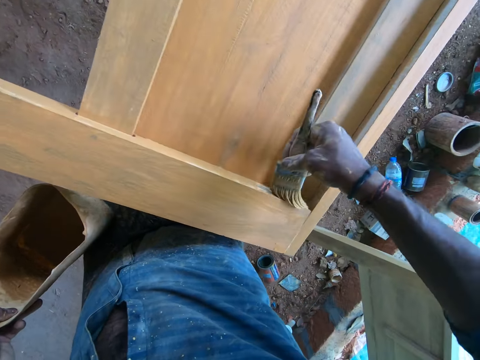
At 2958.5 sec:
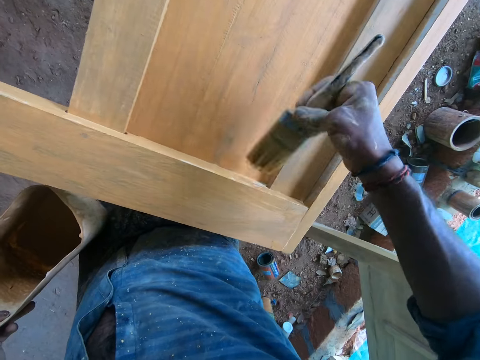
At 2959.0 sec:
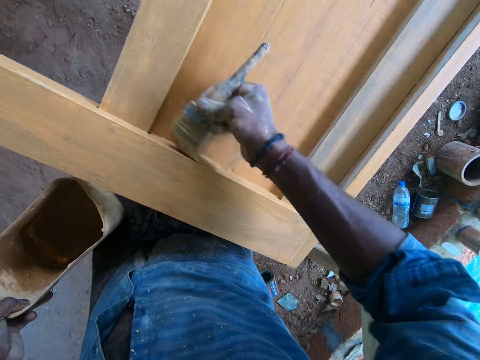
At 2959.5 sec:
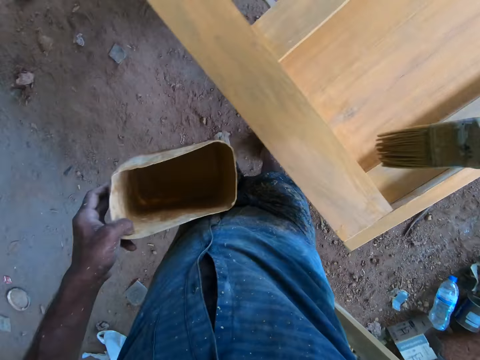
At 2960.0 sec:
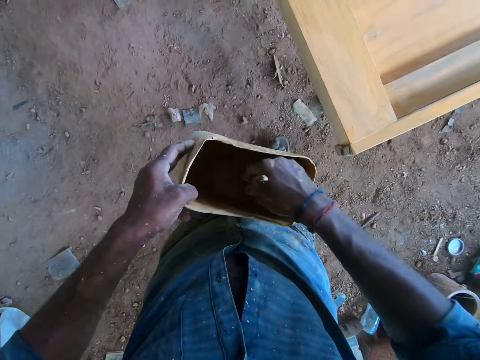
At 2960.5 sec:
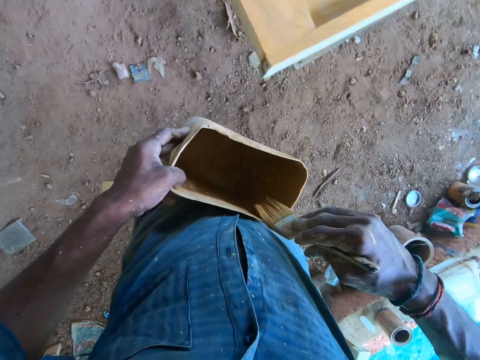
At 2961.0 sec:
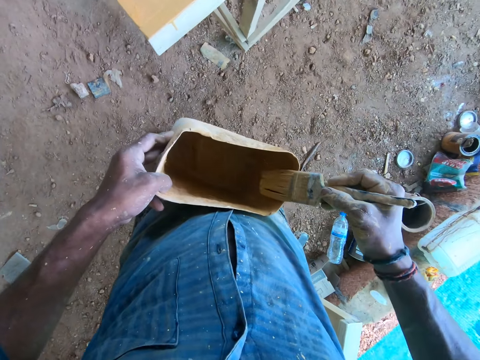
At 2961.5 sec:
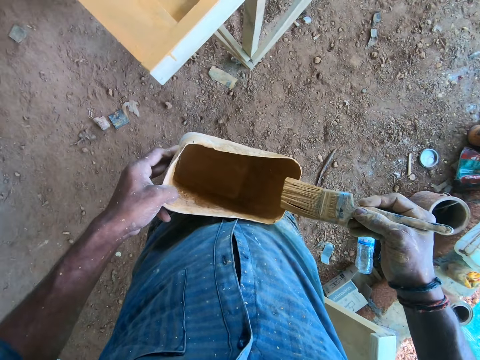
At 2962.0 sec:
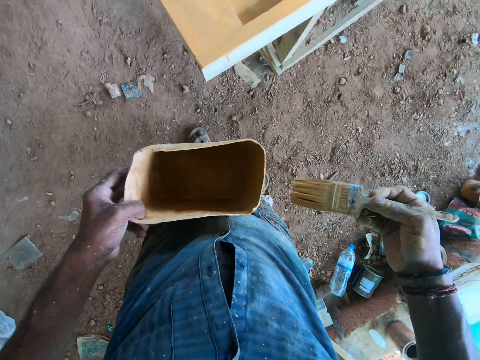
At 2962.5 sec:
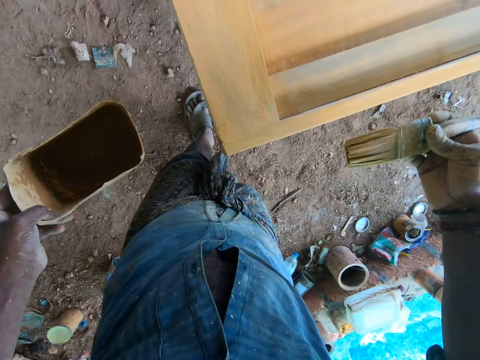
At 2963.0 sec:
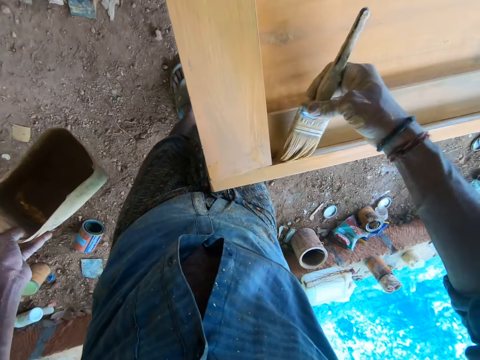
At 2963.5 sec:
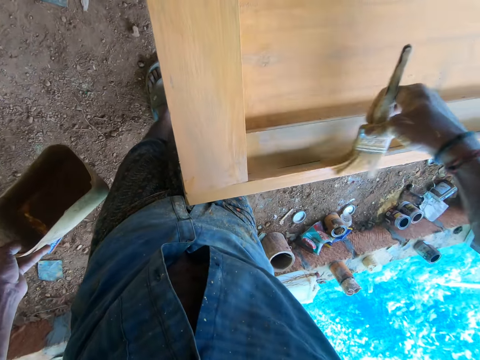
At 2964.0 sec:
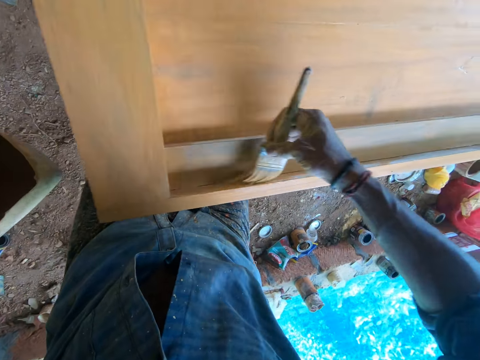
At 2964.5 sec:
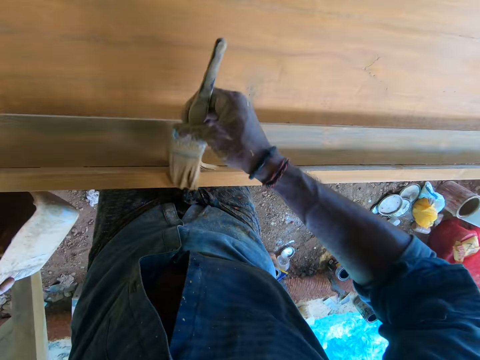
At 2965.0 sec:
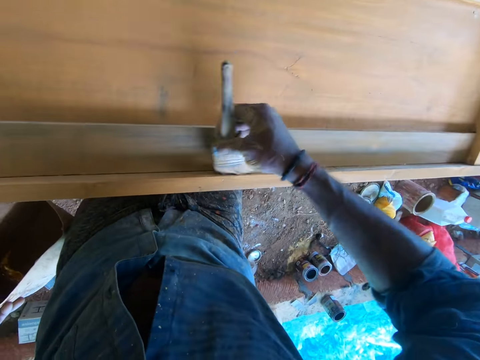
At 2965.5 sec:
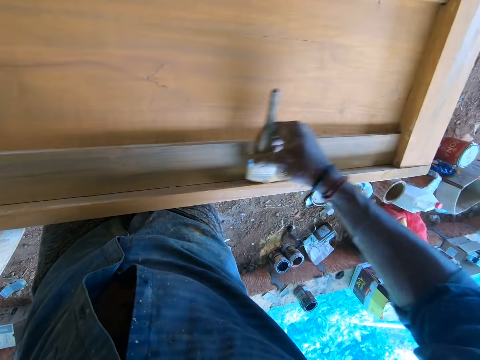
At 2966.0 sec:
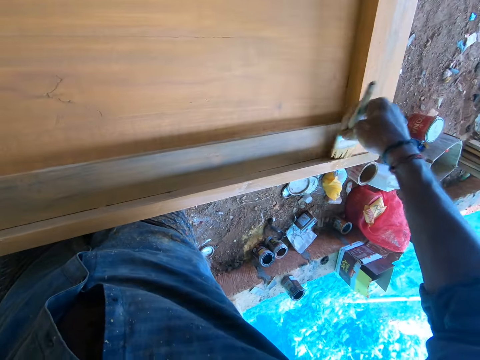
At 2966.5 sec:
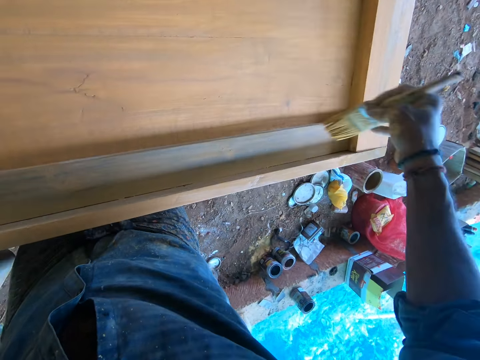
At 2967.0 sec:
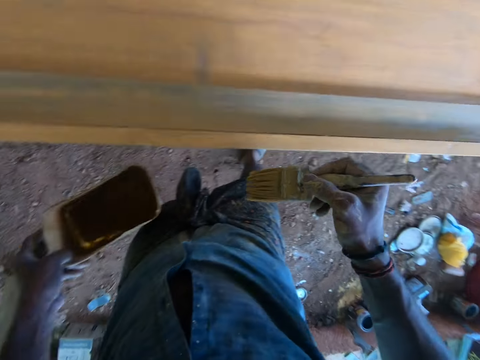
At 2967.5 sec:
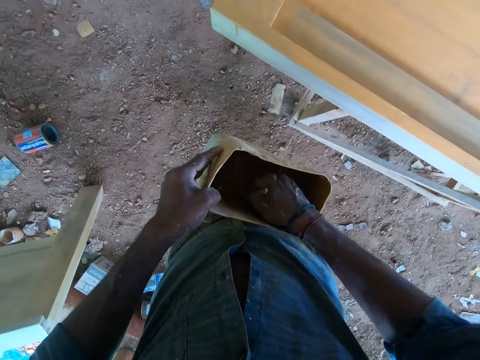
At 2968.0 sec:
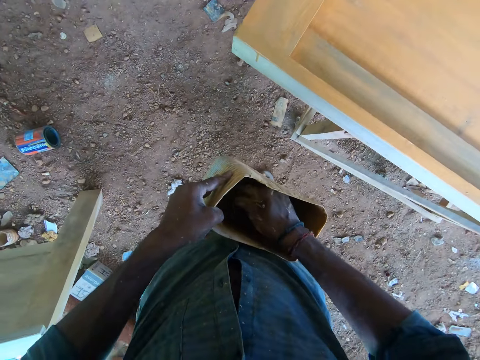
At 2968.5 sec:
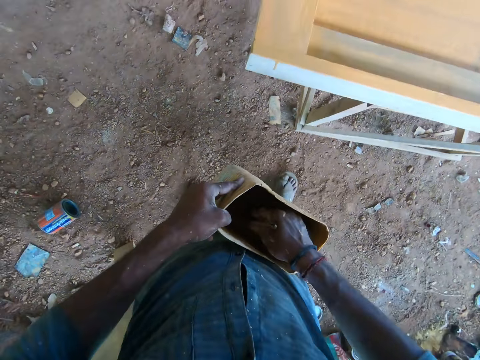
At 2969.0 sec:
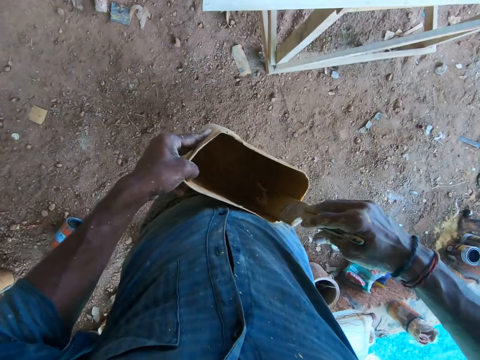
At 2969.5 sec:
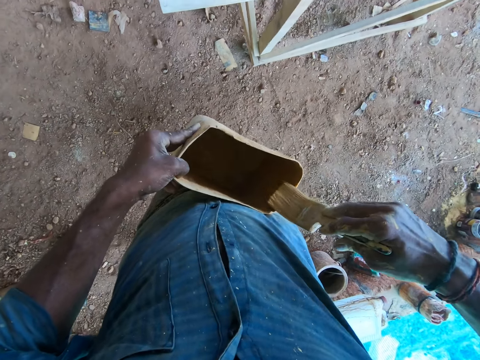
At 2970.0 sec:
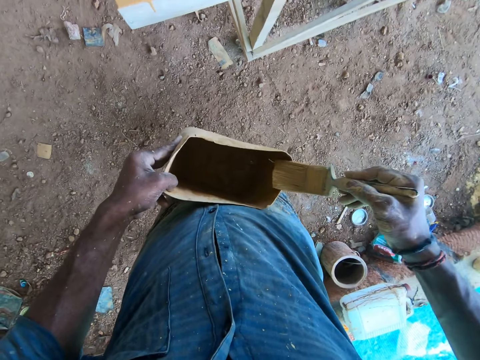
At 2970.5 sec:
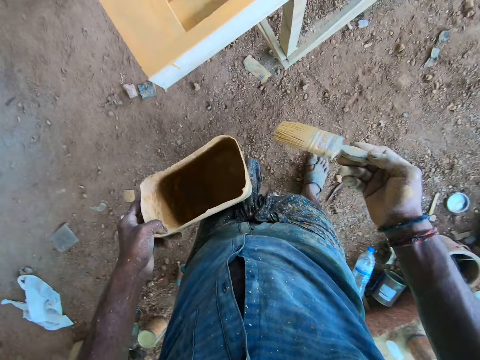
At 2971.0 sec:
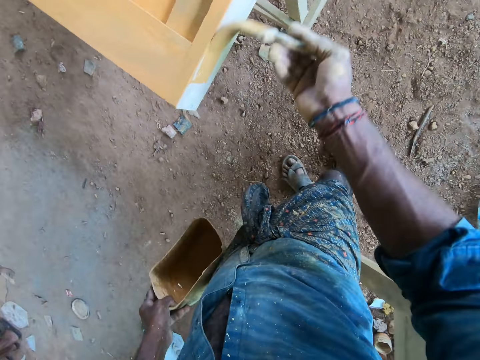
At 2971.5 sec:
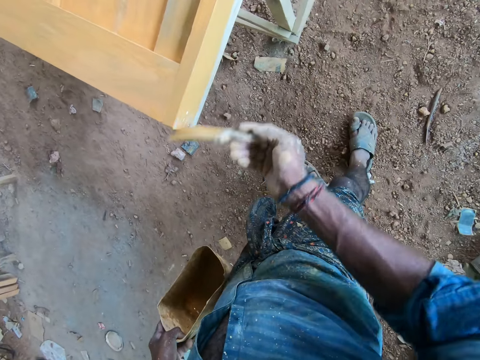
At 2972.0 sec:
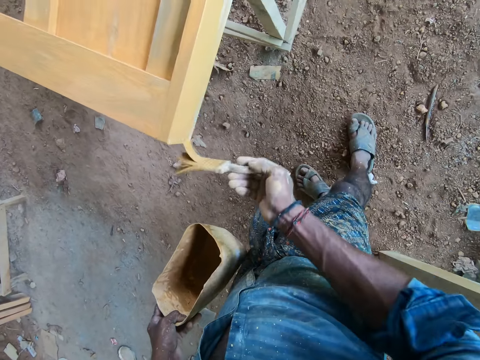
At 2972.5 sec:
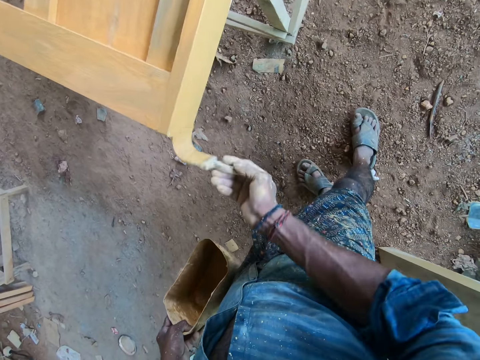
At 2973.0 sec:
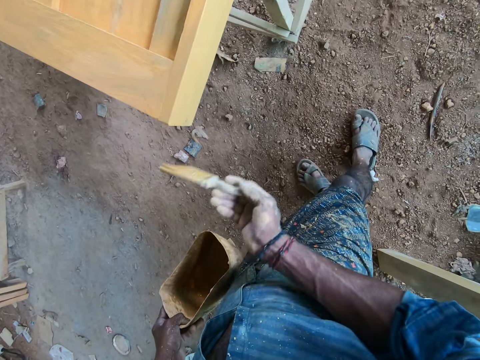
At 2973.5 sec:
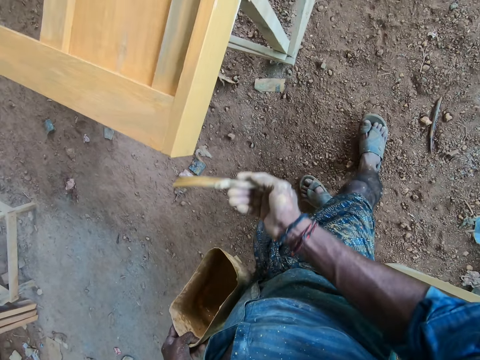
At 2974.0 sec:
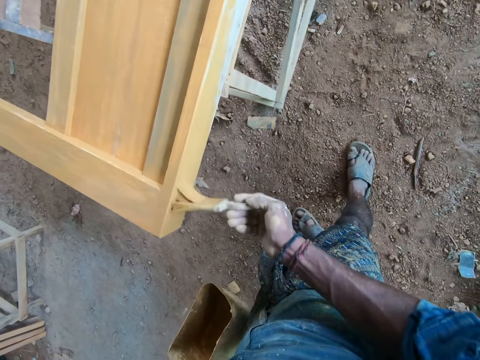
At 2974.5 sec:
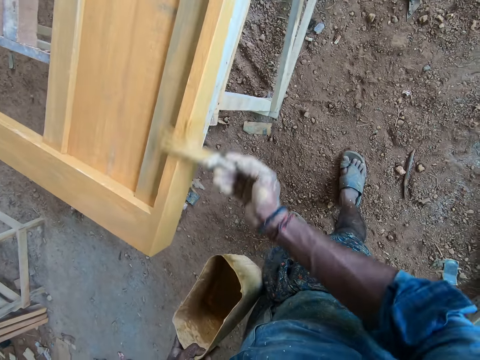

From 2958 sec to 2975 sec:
The camera wearer dips the brush into the paint container with his right hand. He paints the wooden bed stand with the brush in his right hand. He dips the brush into the paint container with his right hand. He paints the wooden bed stand with the brush in his right hand.

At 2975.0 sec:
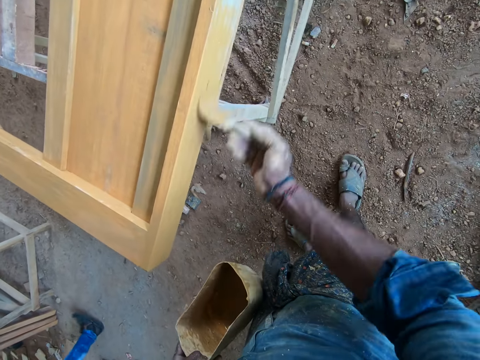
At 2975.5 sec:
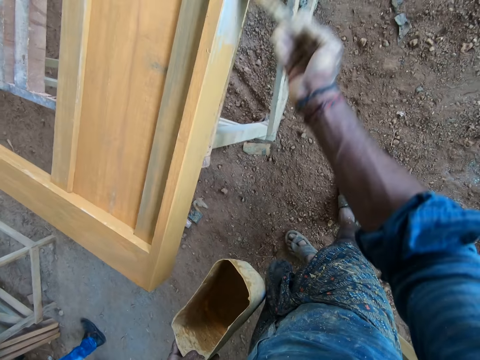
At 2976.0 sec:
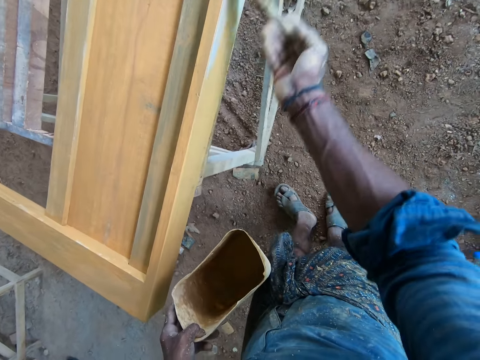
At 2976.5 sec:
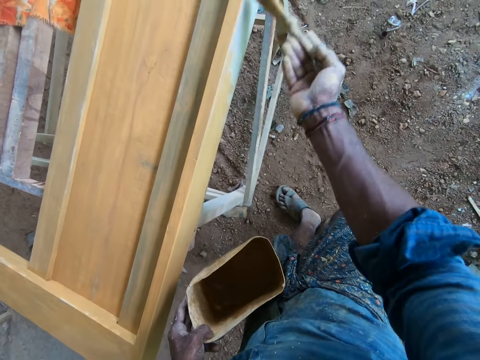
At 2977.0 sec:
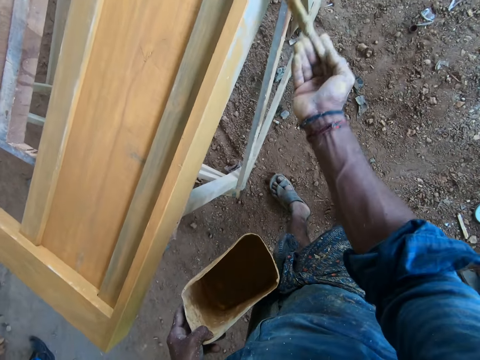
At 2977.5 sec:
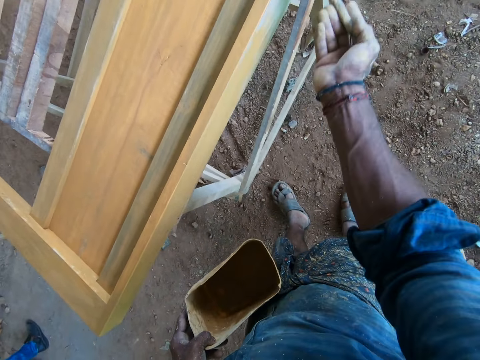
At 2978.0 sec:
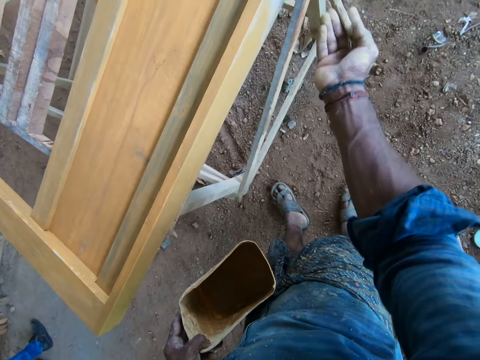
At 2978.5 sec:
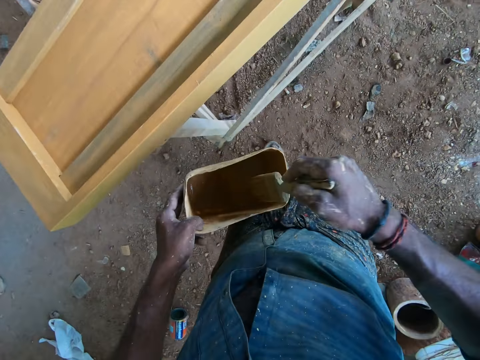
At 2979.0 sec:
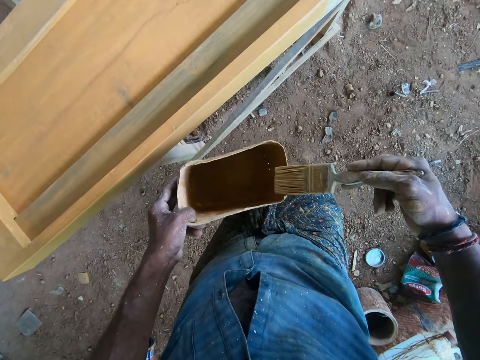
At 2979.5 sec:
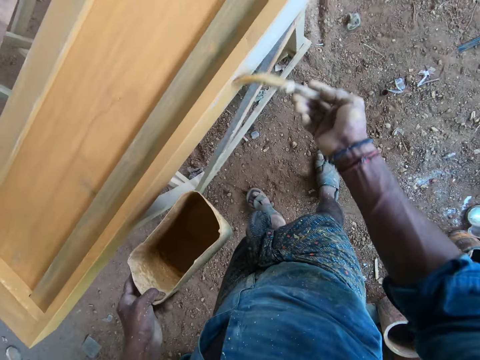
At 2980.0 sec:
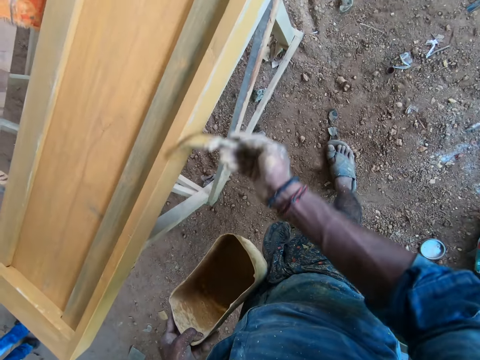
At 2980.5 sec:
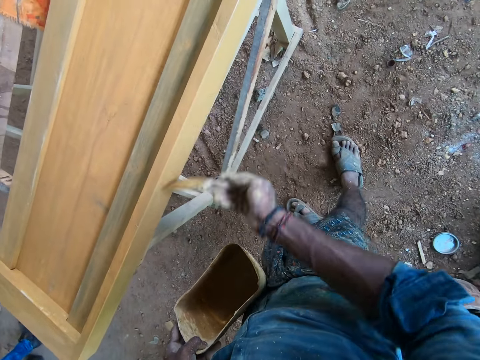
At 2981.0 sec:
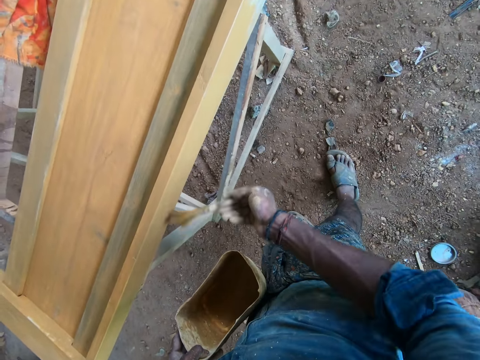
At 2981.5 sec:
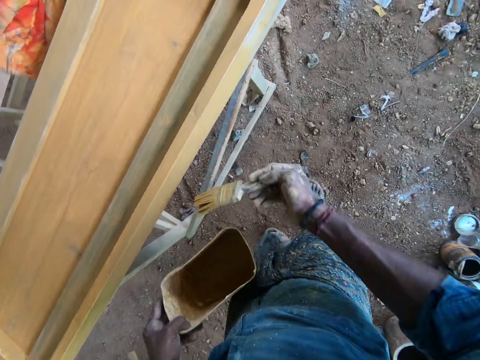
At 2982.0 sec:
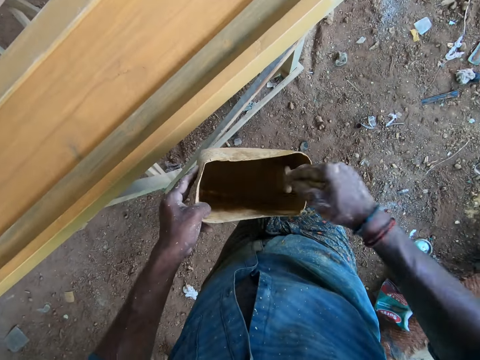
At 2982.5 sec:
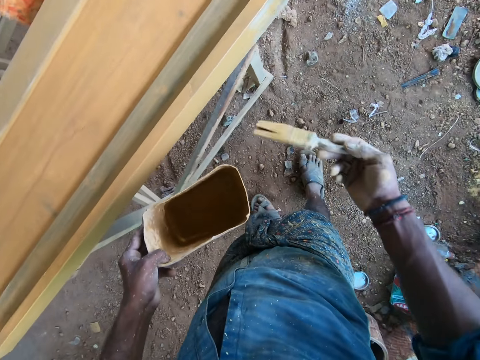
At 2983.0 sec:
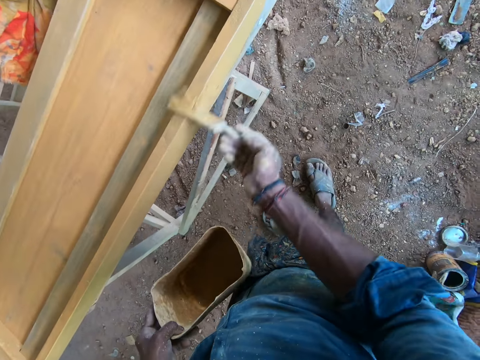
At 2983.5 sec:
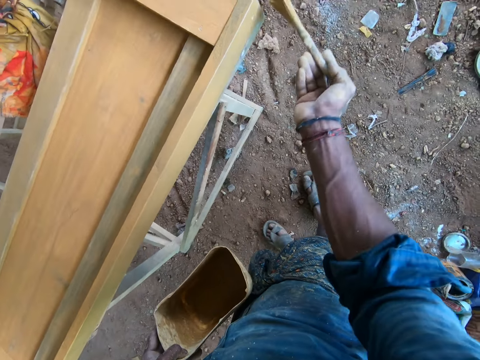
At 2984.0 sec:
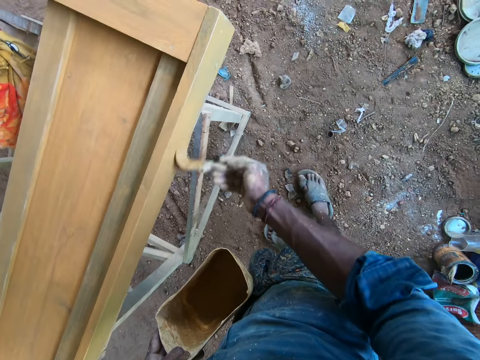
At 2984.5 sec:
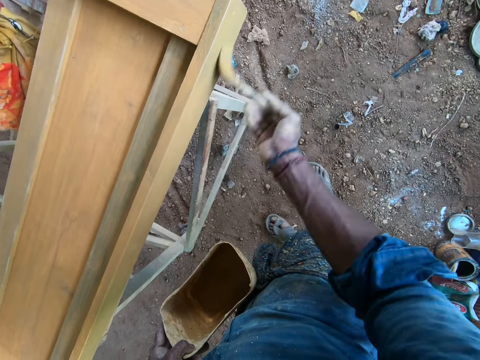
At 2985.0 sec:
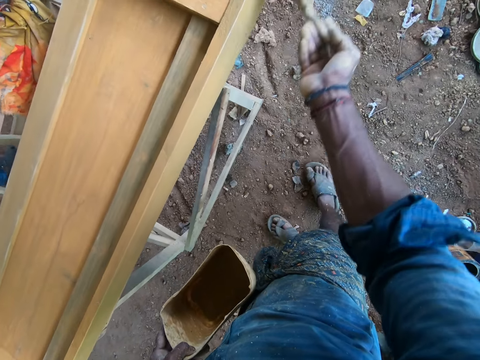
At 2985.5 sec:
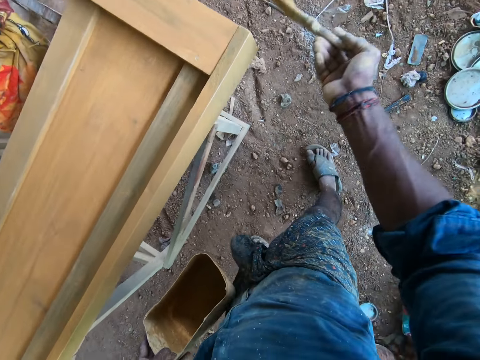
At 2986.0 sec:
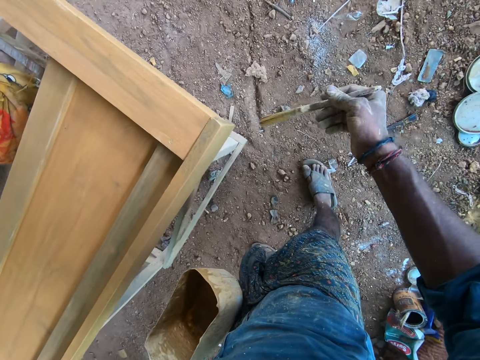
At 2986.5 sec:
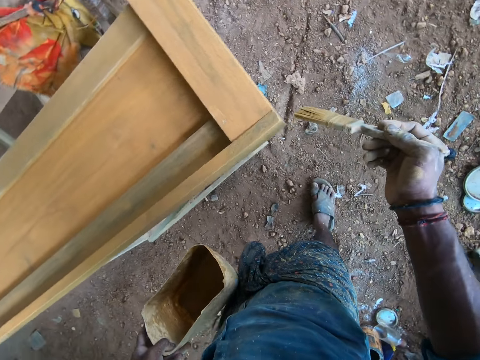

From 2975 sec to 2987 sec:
The camera wearer dips the brush into the paint container with his right hand. He paints the wooden bed stand with the brush in his right hand. He dips the brush into the paint container with his right hand. He paints the wooden bed stand with the brush in his right hand.
